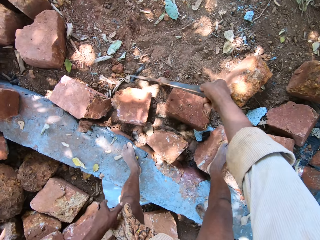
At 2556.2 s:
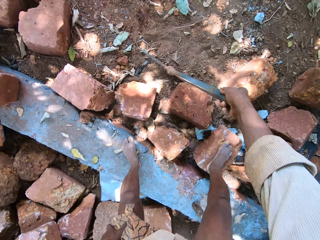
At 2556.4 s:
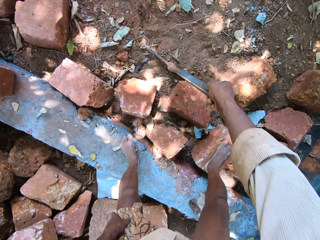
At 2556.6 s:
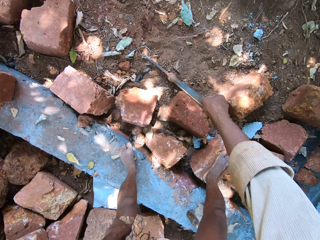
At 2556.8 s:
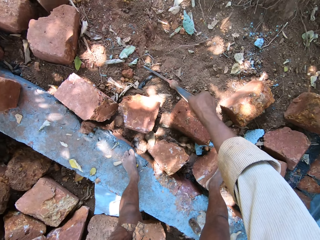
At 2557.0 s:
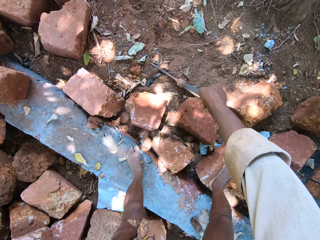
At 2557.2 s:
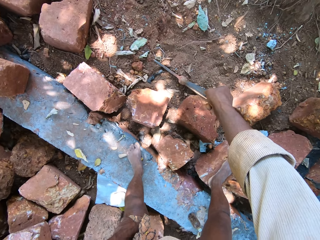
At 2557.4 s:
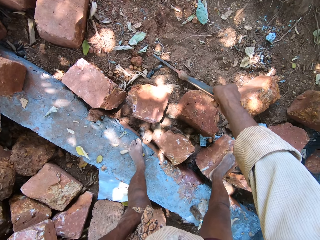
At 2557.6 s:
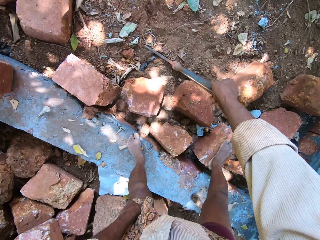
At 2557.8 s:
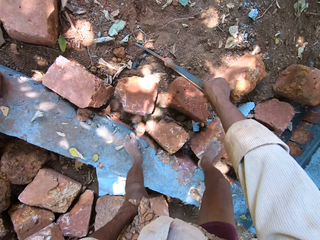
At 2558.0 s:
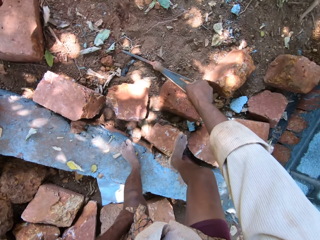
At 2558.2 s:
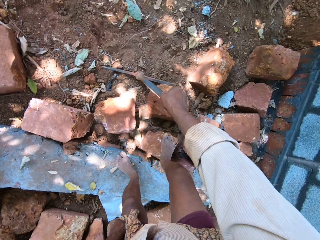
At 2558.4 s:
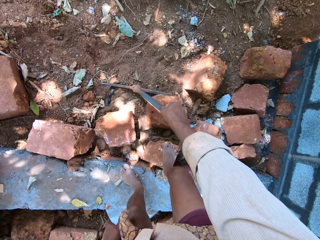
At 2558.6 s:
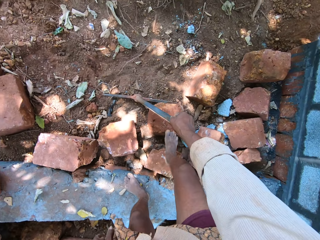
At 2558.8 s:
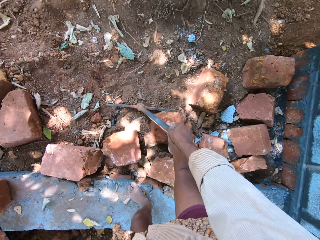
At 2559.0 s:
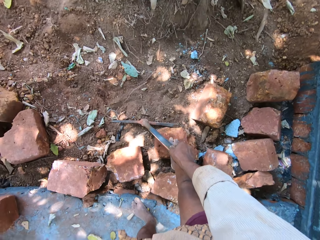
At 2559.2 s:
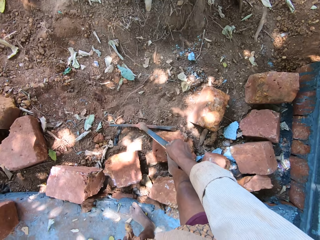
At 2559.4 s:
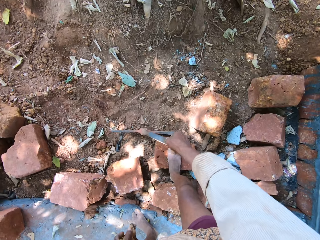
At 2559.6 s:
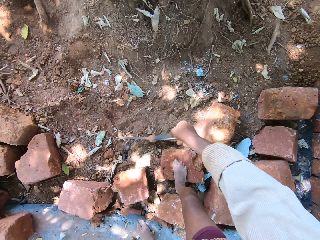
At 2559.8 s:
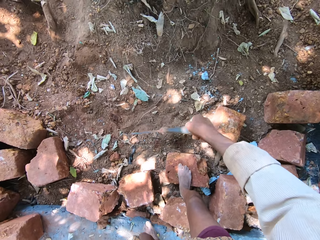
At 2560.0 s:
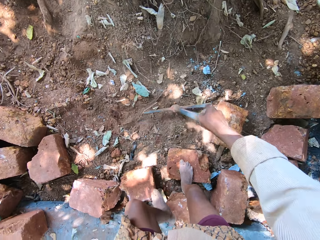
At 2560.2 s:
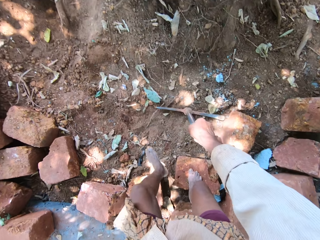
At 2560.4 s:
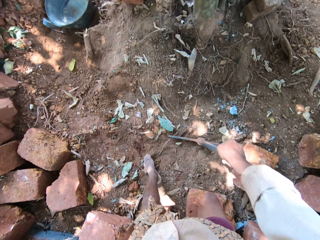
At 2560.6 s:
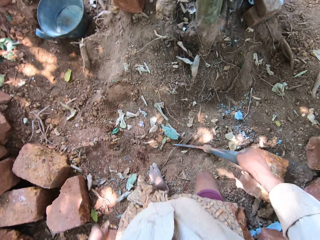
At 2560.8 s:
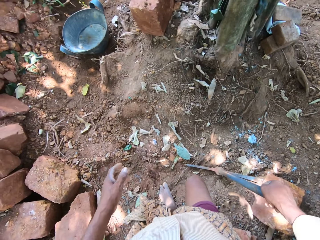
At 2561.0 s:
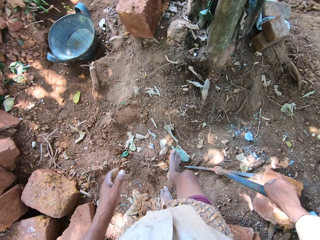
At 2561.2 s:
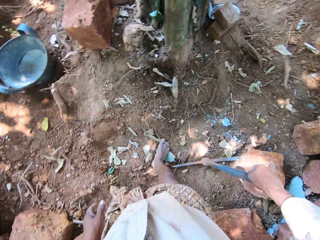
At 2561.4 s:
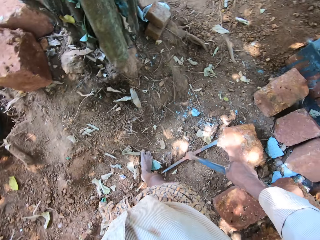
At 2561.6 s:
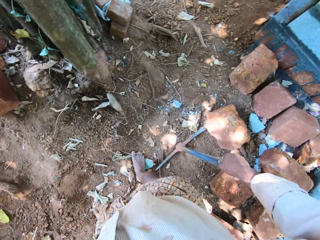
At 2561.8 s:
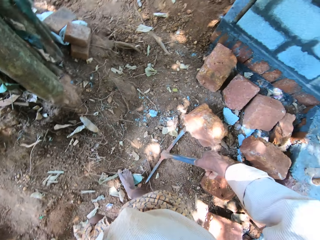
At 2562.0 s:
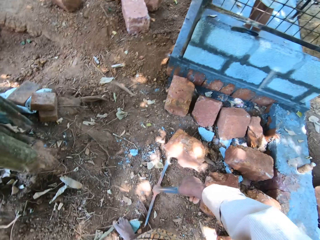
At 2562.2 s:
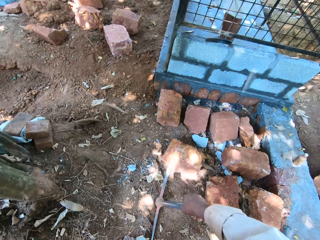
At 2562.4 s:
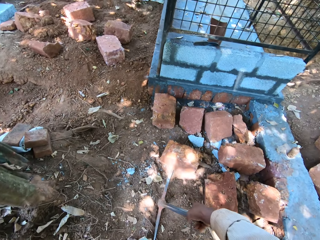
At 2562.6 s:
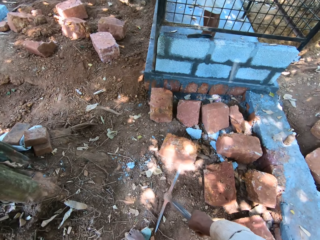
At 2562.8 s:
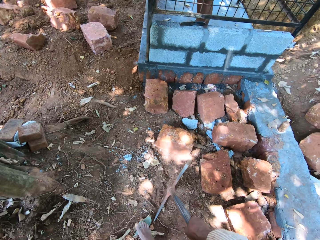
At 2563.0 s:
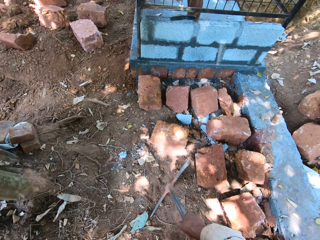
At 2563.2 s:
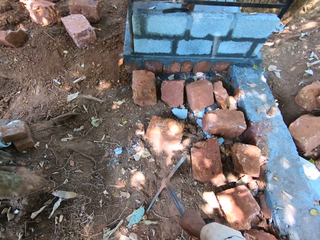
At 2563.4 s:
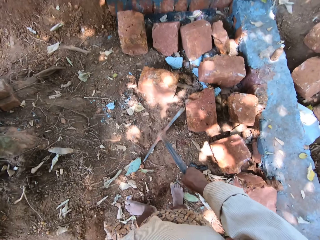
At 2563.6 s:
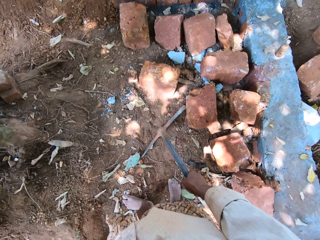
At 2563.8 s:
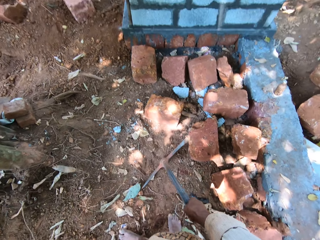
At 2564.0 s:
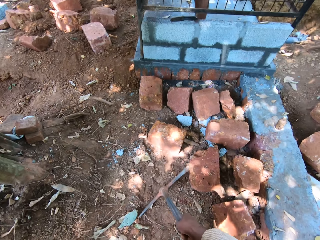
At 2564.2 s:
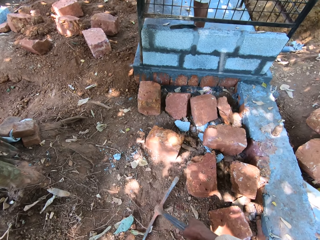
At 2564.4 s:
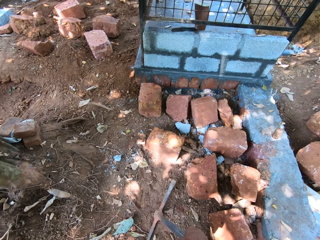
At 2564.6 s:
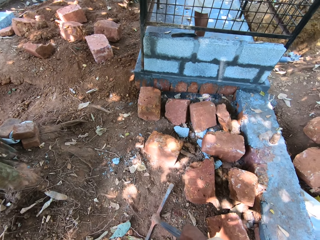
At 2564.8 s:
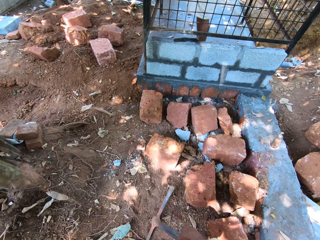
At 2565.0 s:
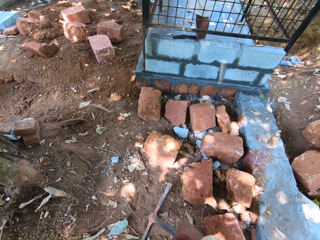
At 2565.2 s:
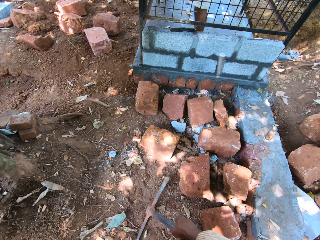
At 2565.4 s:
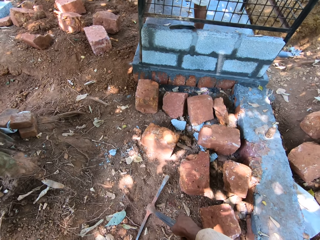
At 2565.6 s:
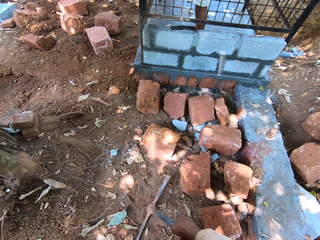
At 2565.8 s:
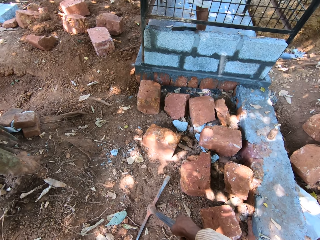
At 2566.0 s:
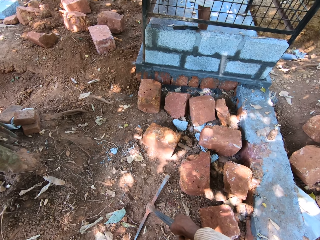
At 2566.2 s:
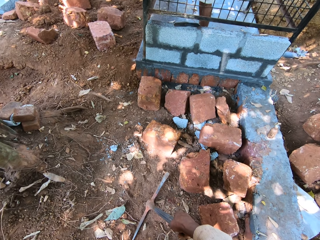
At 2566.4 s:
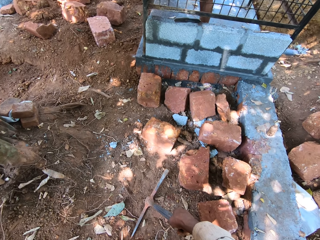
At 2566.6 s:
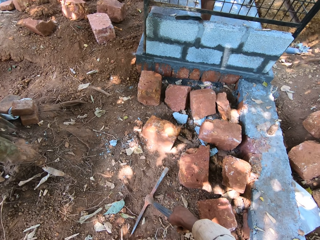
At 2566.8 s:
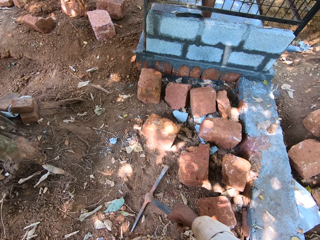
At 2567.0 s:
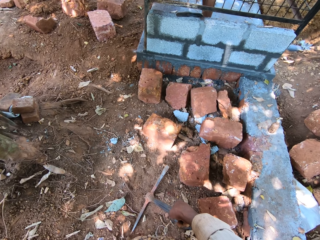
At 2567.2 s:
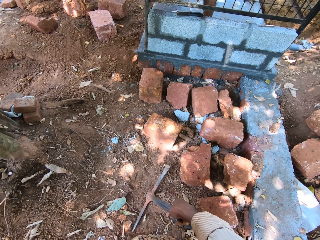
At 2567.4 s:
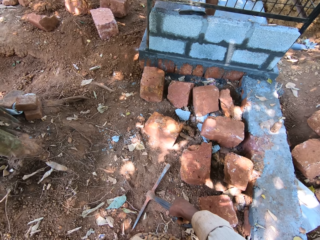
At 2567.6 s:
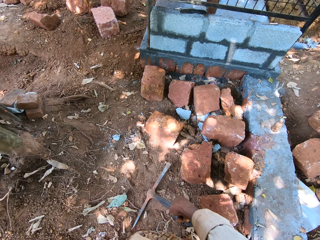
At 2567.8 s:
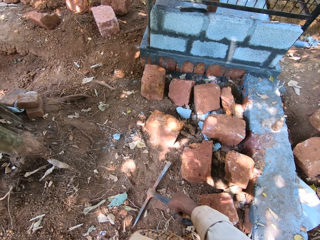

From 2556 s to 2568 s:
The camera wearer stops and looks back to look at a person.

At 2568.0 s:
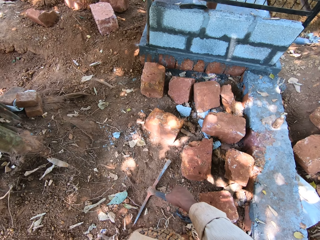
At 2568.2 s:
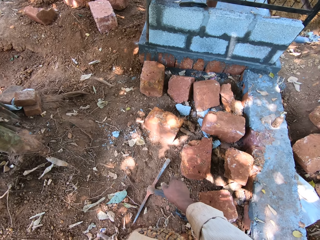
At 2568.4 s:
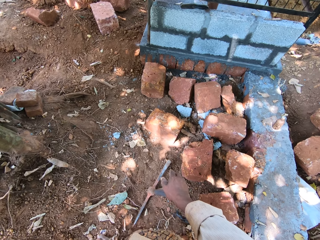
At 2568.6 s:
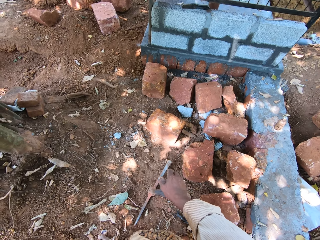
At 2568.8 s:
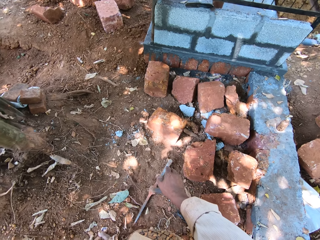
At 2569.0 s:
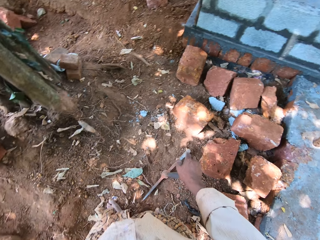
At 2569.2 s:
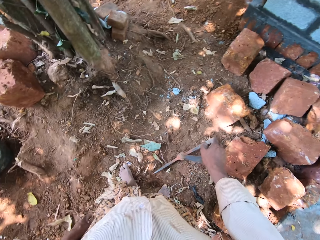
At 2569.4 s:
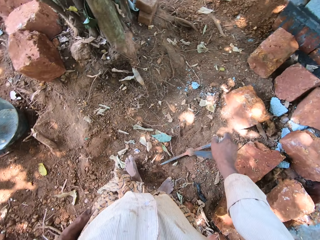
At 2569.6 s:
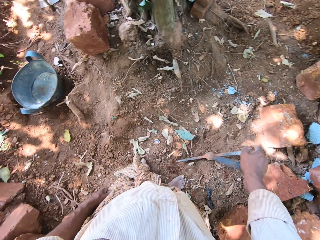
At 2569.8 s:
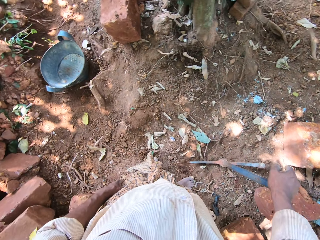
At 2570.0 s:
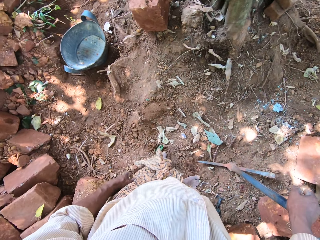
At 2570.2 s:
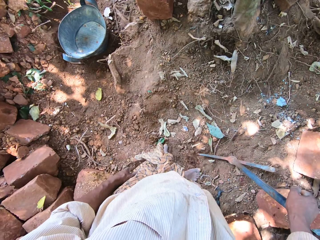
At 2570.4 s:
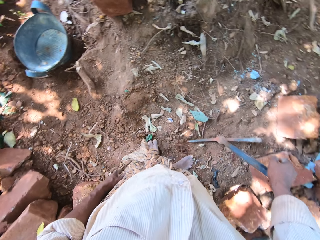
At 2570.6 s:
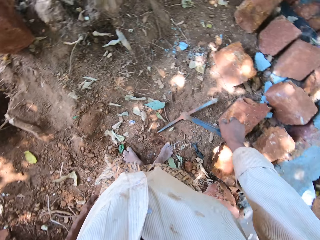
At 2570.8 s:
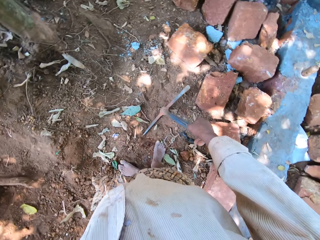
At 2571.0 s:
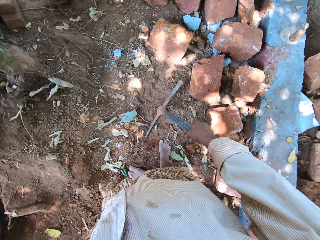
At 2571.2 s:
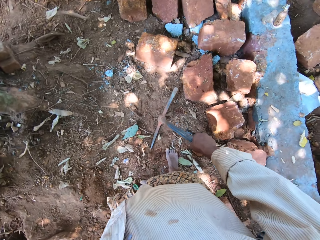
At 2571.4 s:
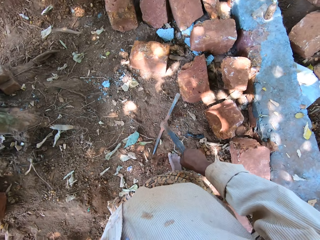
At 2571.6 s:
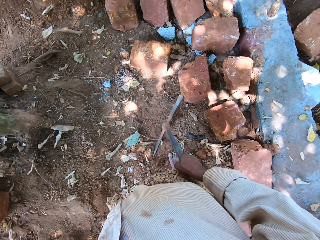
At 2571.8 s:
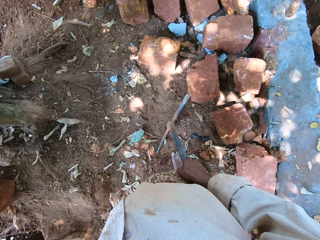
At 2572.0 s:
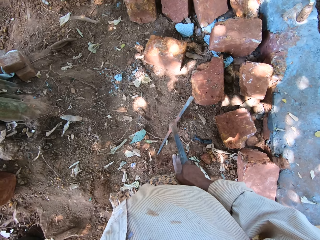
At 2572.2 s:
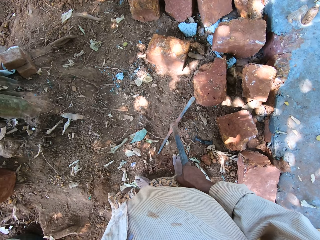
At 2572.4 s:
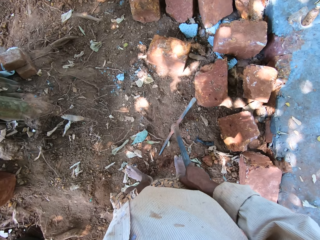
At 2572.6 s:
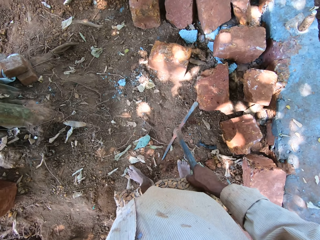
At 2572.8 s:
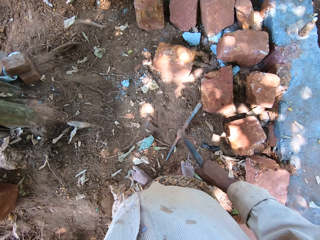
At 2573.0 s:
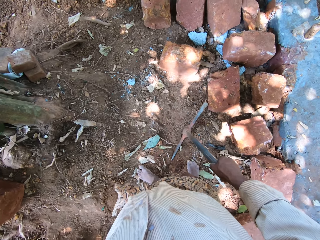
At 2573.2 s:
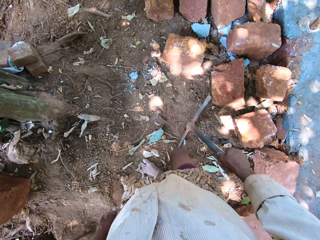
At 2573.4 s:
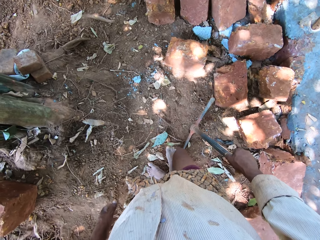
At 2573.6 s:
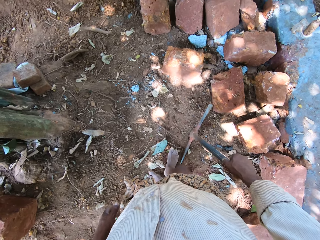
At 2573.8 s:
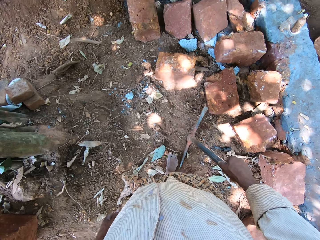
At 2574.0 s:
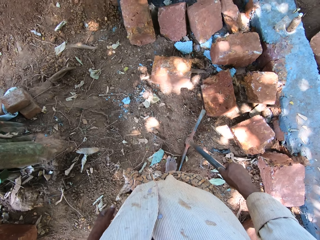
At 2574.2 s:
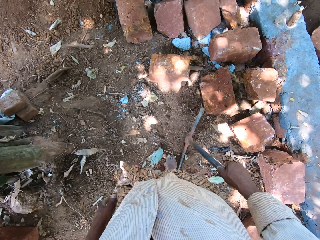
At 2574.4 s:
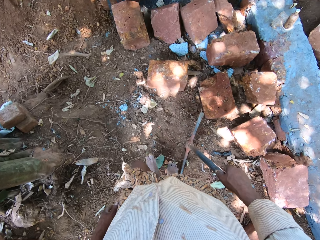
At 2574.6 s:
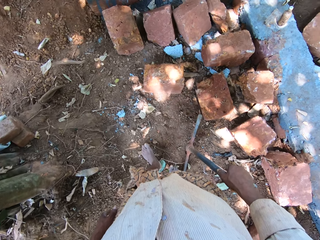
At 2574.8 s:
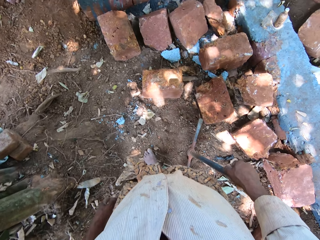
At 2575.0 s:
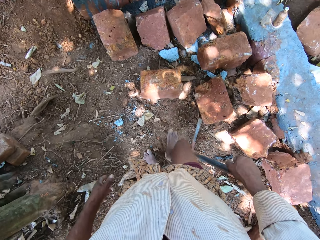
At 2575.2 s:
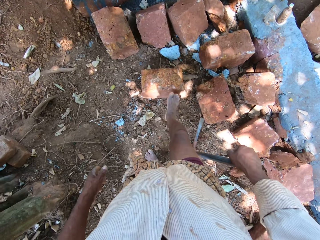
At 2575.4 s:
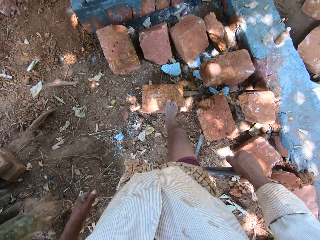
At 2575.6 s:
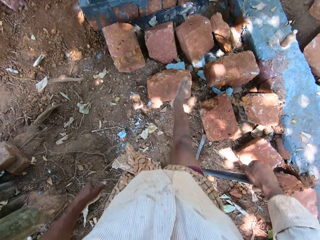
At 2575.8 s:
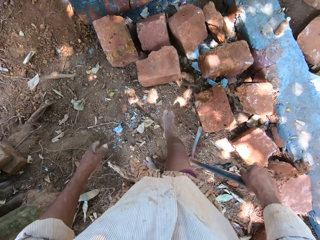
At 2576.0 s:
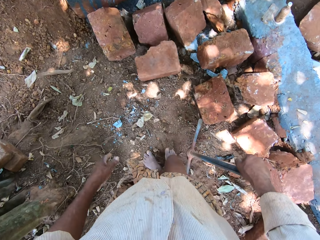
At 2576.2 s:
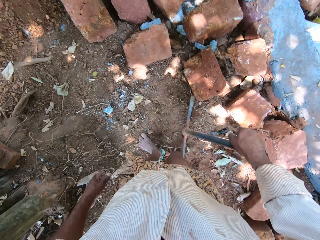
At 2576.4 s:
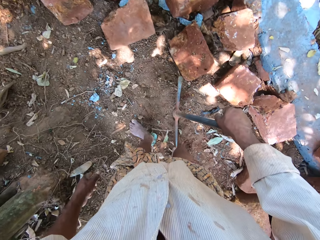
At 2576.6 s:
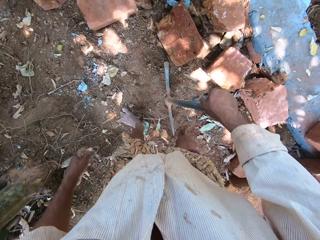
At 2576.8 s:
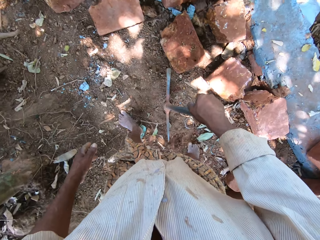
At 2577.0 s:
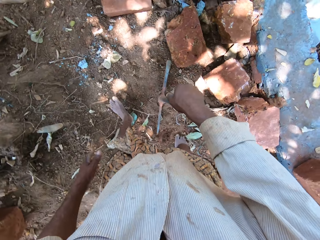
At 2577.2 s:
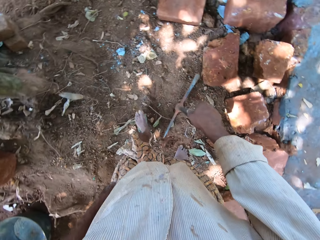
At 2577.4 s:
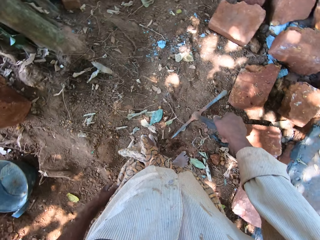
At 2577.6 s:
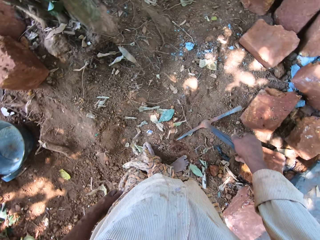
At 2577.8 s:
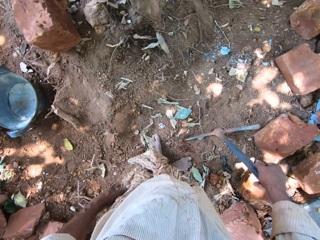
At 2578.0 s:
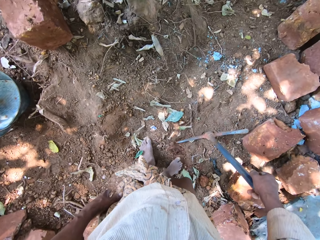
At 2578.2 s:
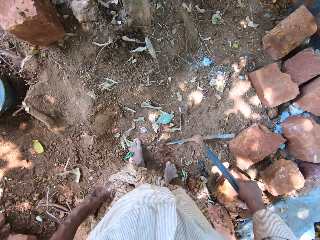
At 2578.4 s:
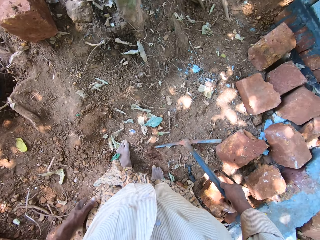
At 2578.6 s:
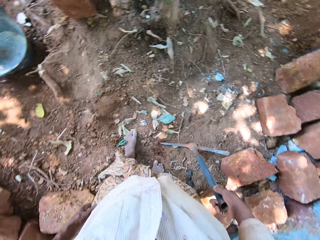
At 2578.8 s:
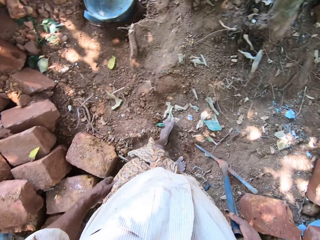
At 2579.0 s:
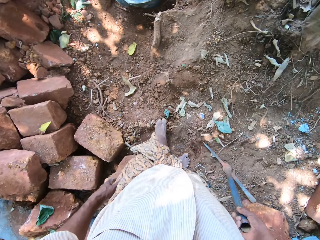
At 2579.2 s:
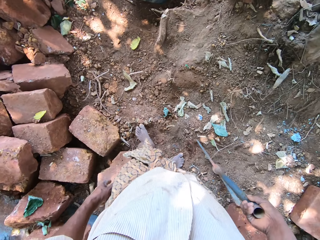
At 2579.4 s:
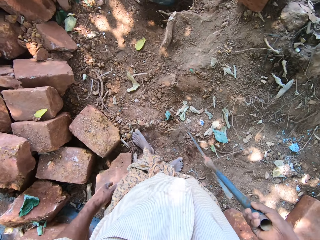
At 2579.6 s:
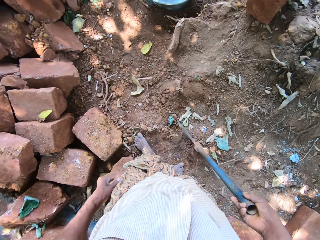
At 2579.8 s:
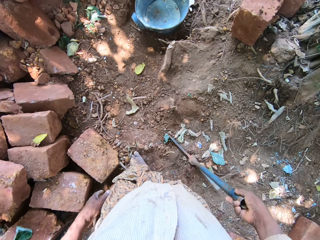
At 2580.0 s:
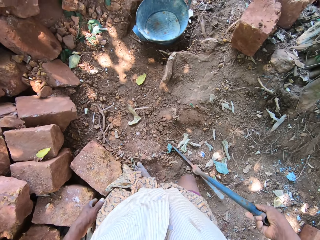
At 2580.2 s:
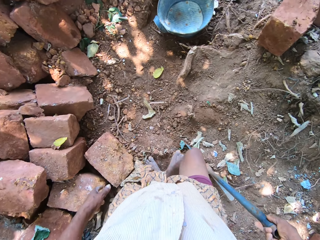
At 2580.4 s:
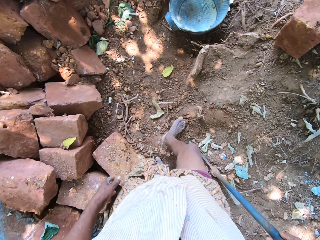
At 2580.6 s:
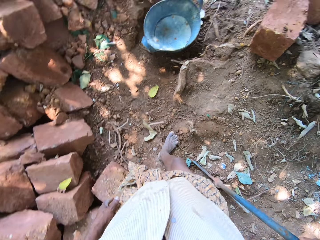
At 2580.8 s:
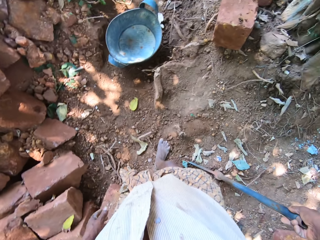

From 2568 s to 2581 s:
The camera wearer pushes the mud block with his right leg.
